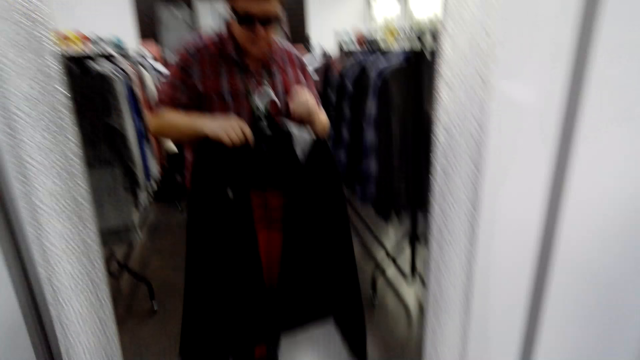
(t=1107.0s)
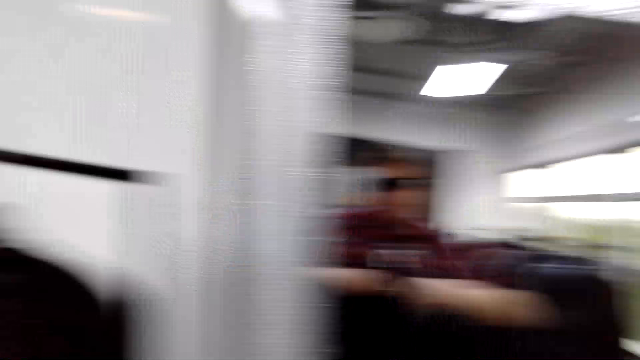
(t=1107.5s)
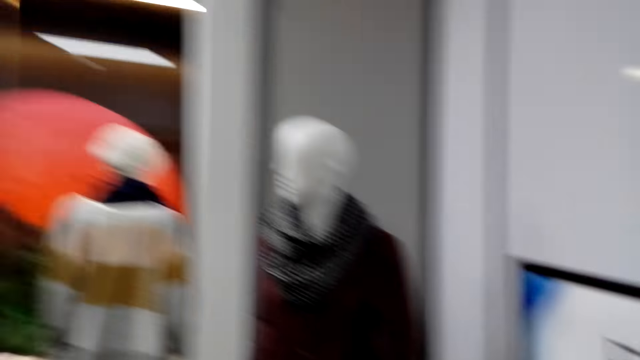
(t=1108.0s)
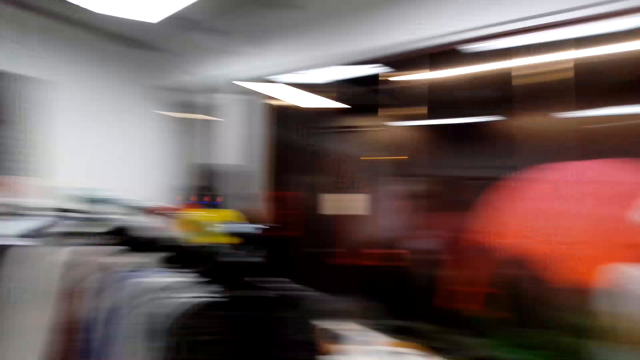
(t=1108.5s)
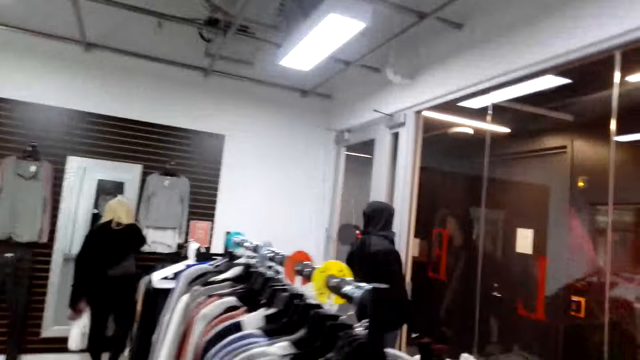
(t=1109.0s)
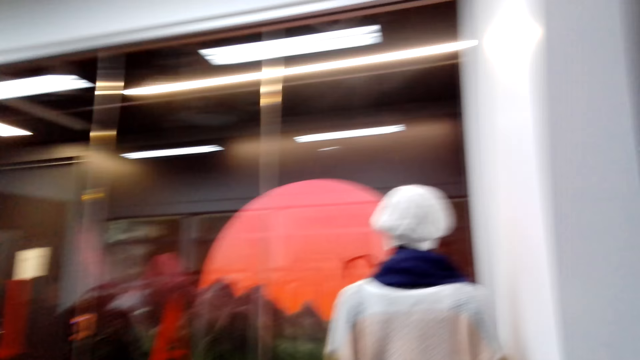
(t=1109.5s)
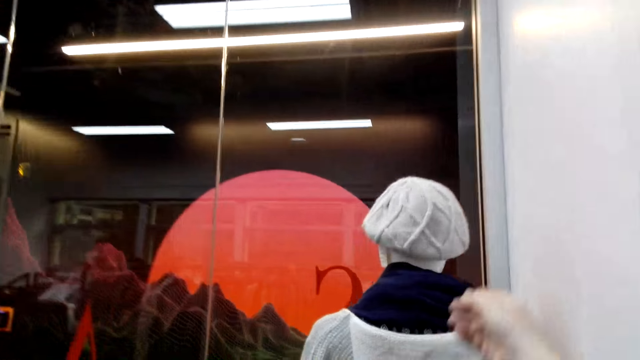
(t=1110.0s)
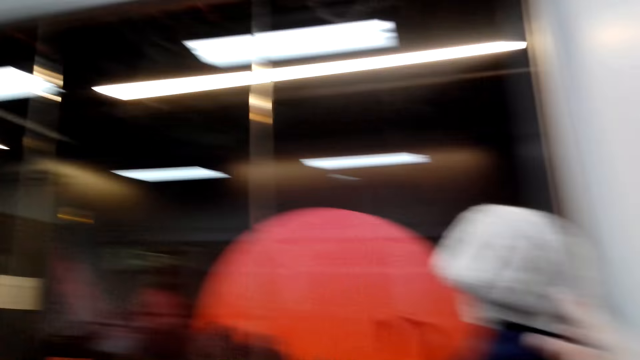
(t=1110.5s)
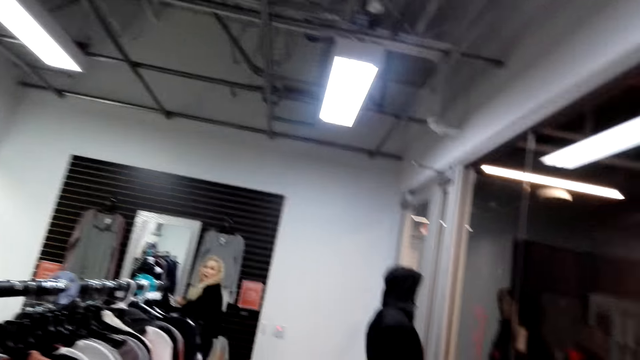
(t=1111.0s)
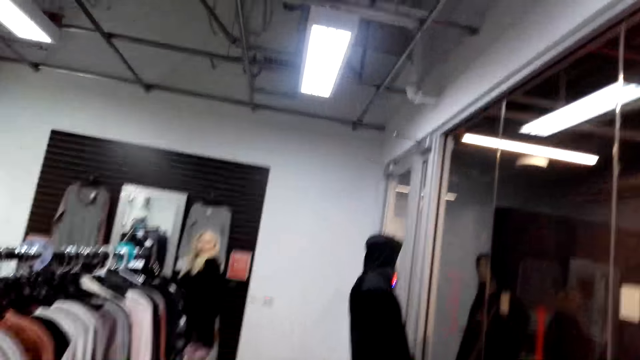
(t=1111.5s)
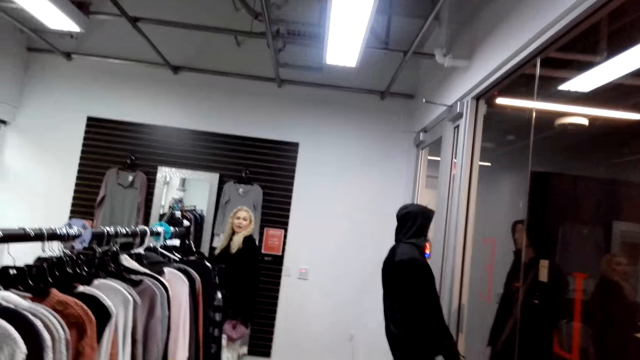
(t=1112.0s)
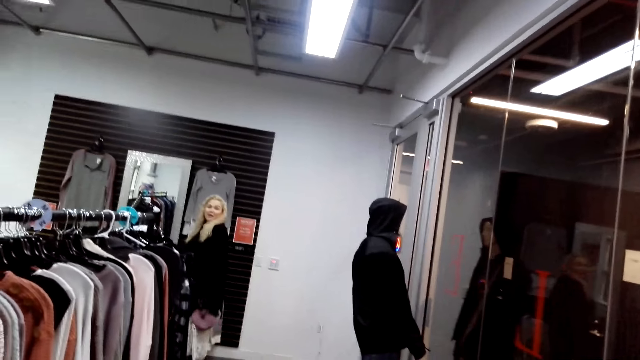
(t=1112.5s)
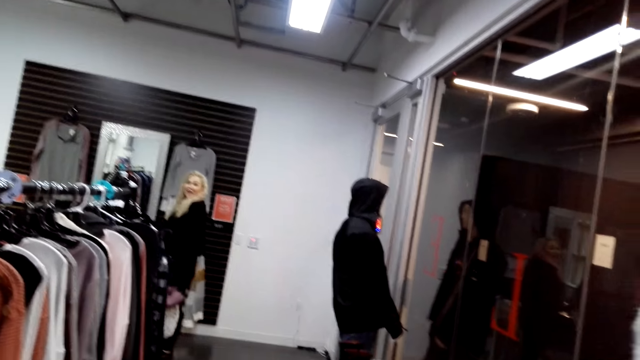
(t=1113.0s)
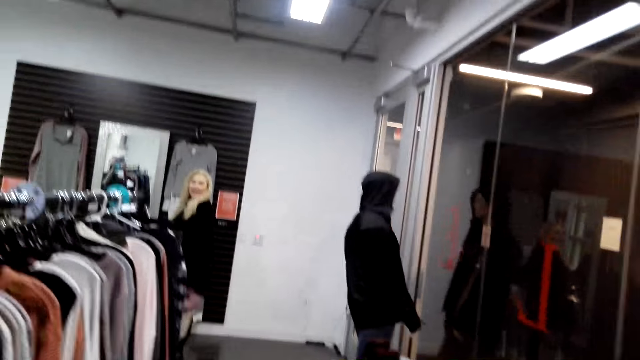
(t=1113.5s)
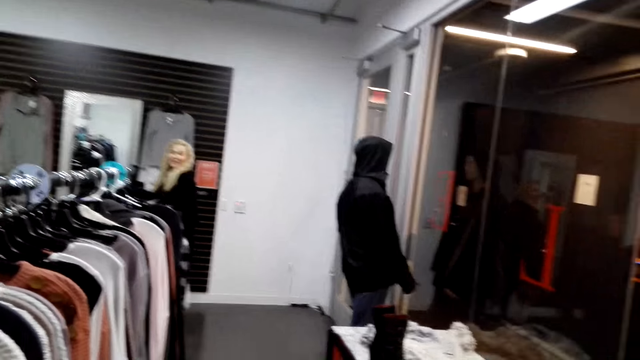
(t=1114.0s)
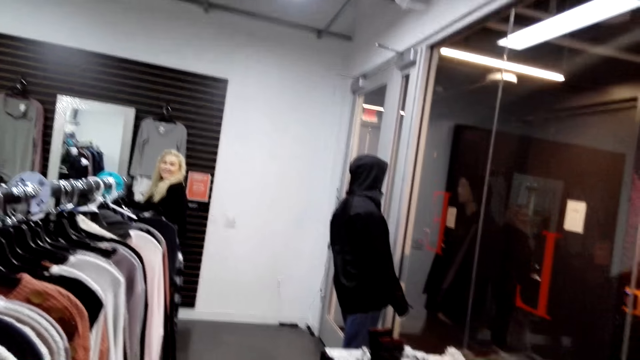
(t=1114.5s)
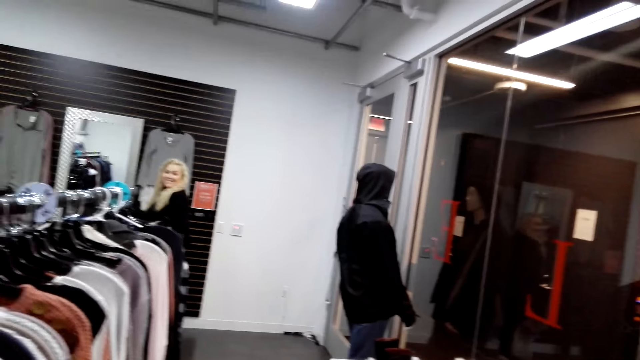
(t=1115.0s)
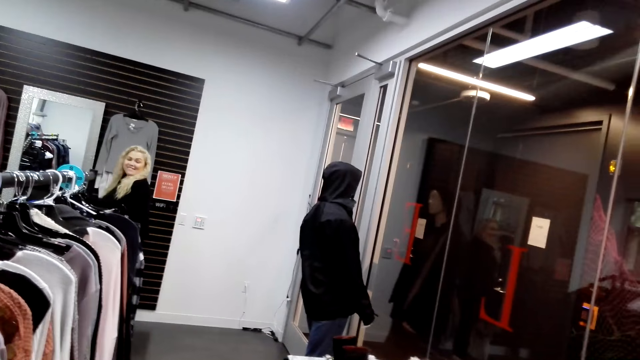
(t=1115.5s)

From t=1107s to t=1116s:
The camera wearer moves towards another rack. They talk to a woman. They walk in the boutique and pick a cap.

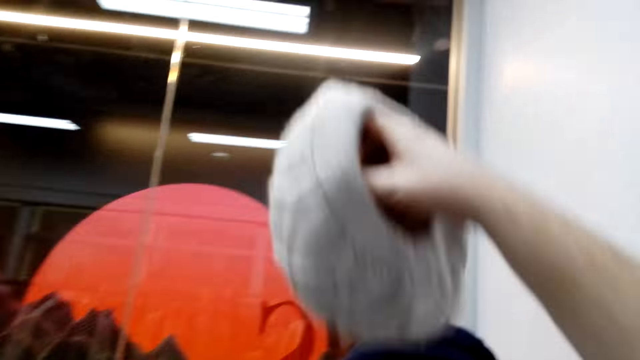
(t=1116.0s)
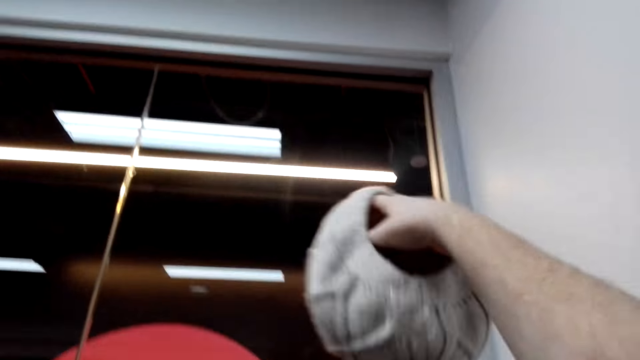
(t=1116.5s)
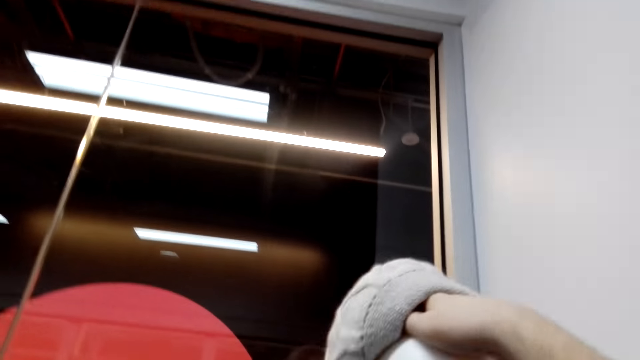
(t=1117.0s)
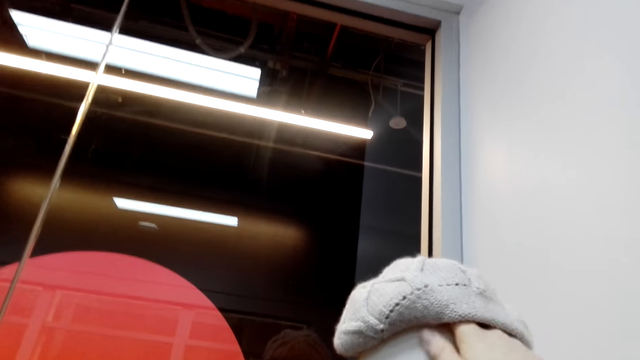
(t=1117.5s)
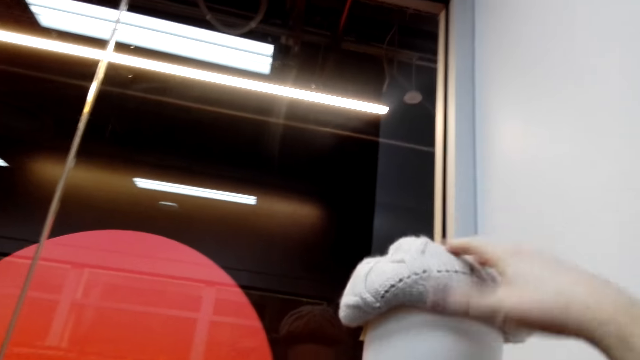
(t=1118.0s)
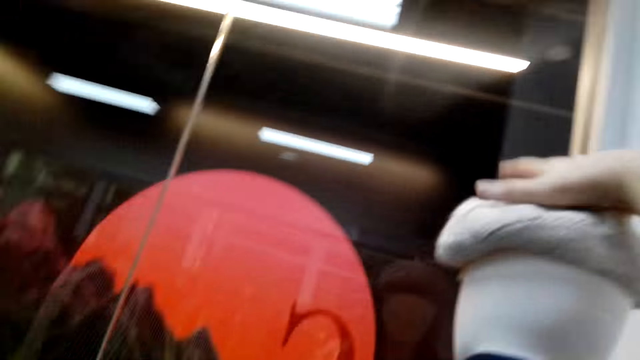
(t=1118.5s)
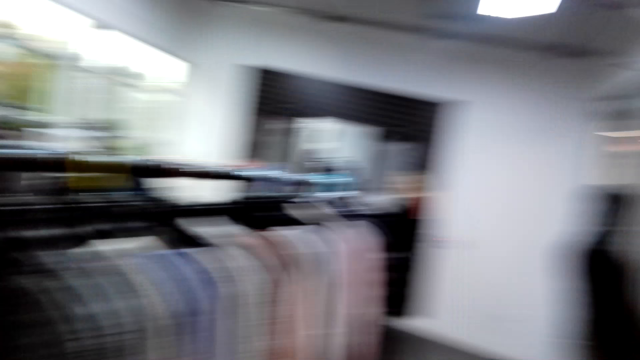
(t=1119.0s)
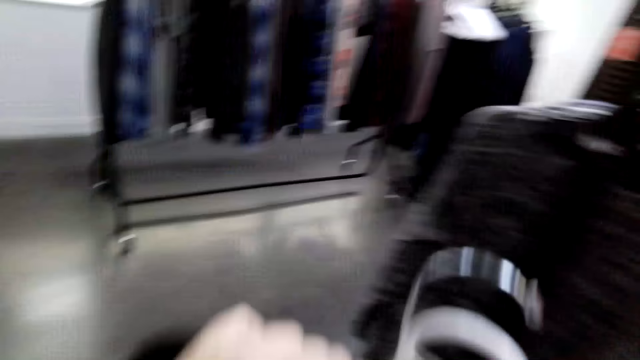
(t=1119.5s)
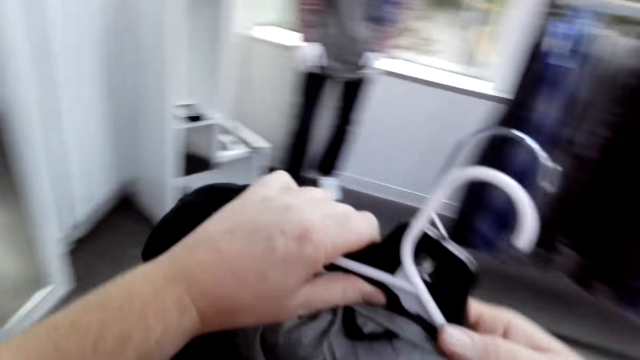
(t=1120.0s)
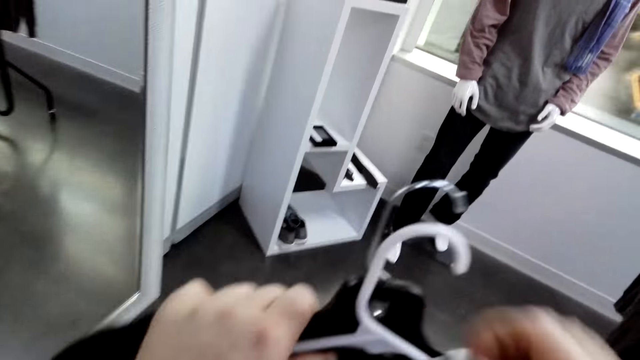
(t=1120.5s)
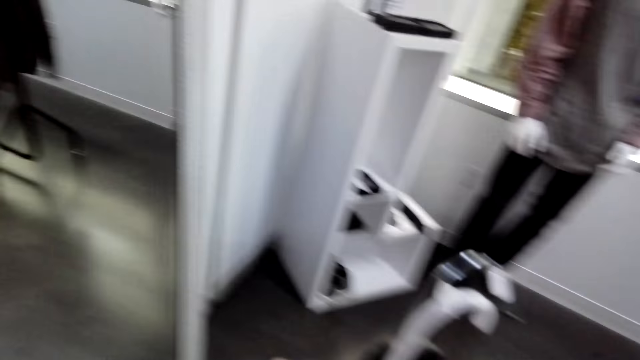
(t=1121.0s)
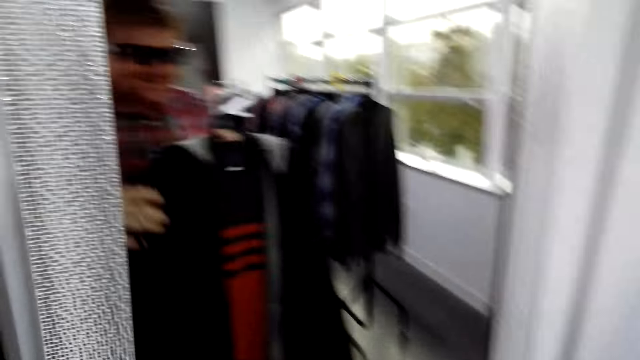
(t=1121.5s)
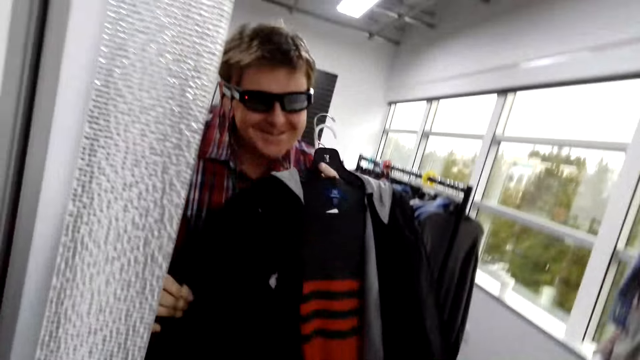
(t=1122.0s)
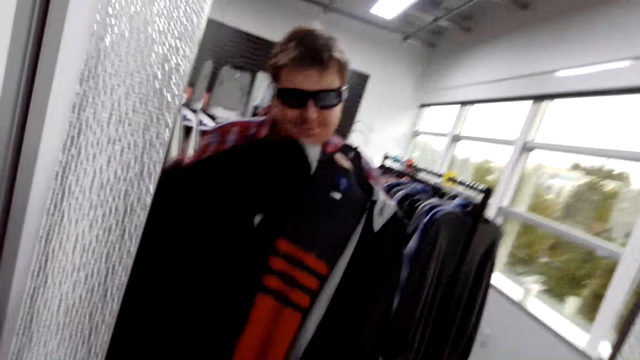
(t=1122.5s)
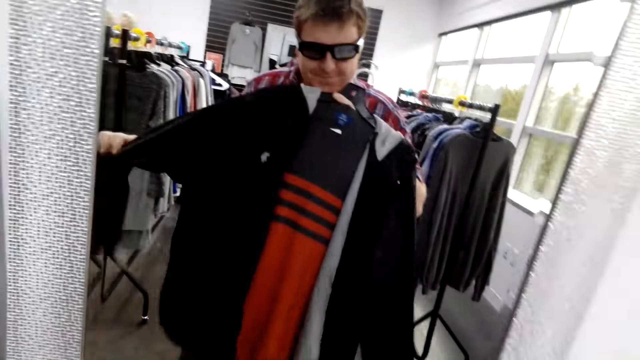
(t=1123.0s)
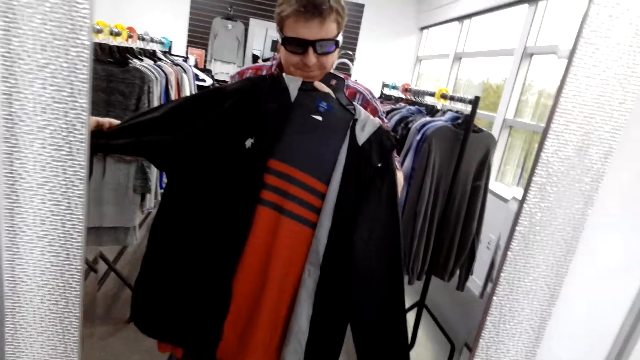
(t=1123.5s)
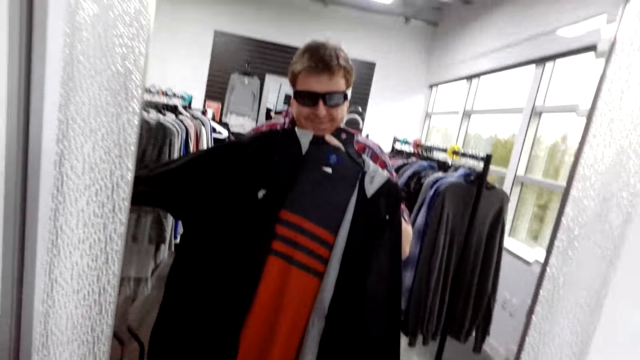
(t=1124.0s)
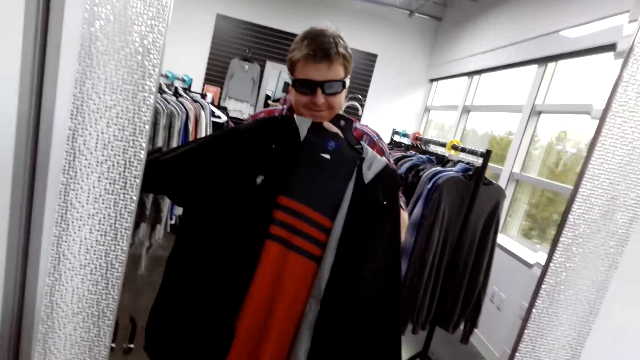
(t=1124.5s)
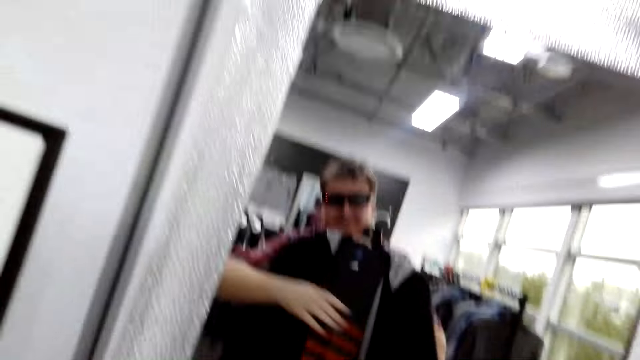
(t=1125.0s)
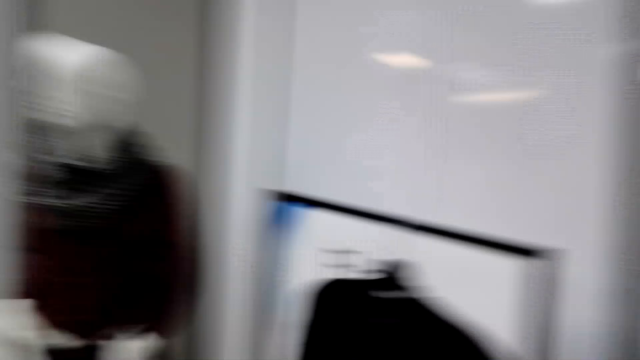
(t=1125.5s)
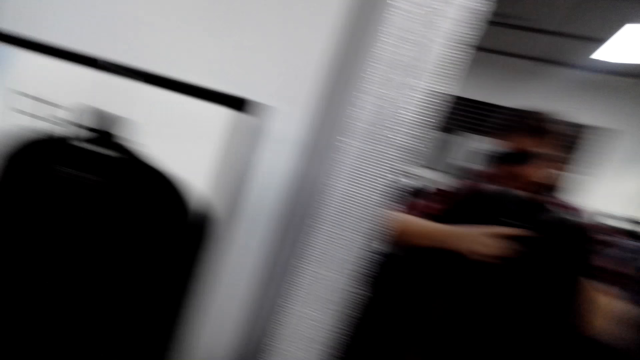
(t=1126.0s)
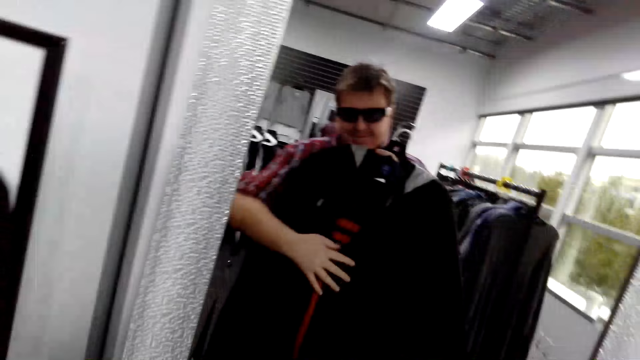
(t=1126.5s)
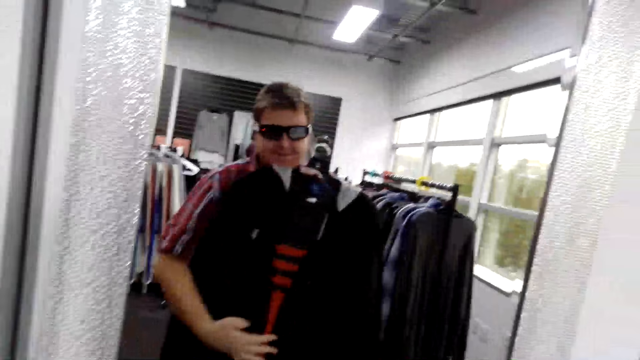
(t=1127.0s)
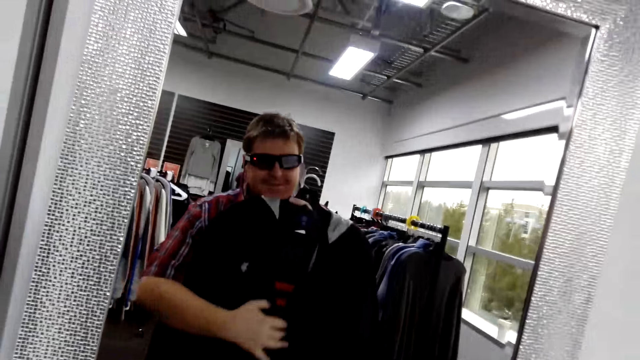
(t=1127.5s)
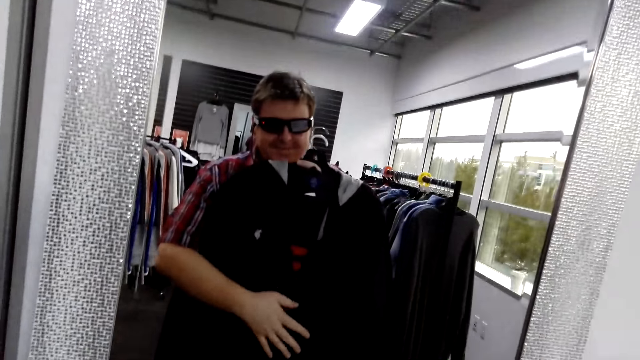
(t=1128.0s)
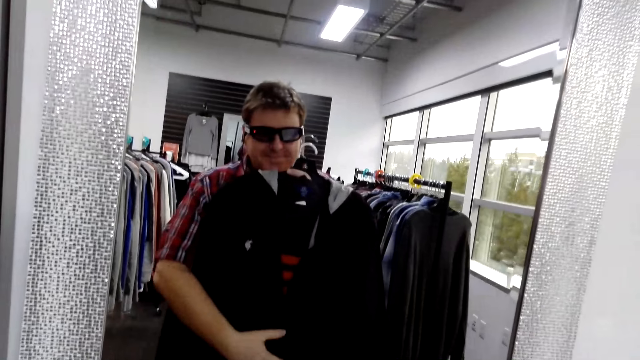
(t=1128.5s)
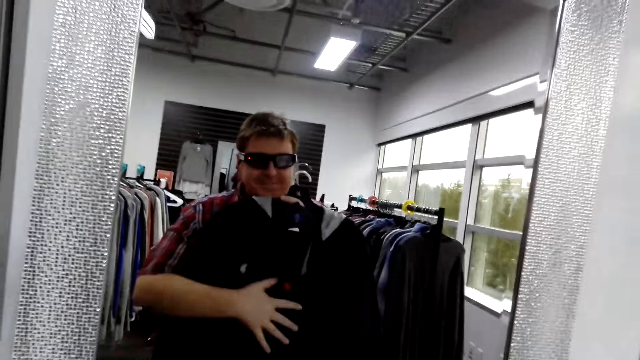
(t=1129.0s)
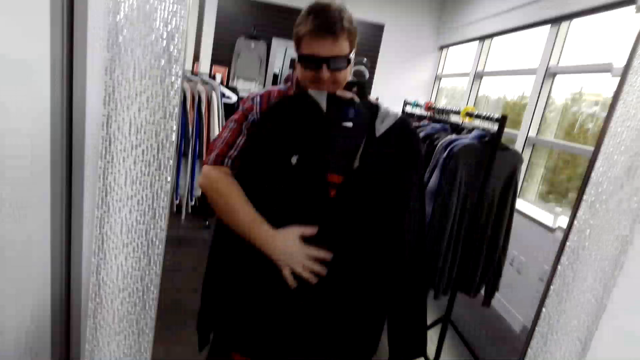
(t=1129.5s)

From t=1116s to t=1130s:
The camera wearer places the hat on the mannequin's head. They move towards the mirror. They walk around the boutique. They look at himself in the mirror.
